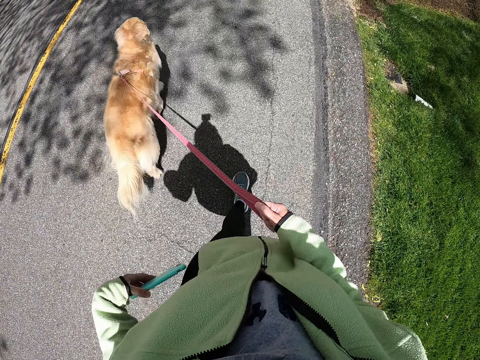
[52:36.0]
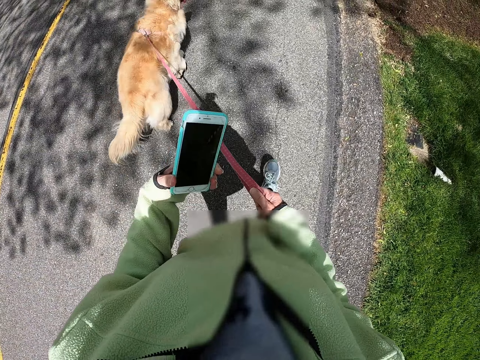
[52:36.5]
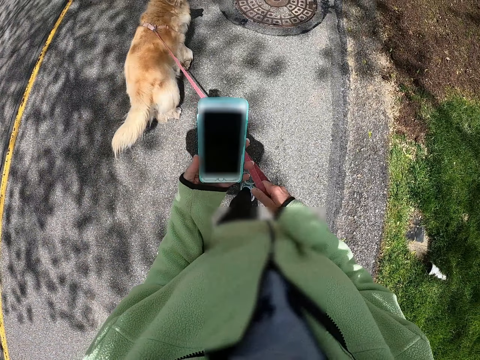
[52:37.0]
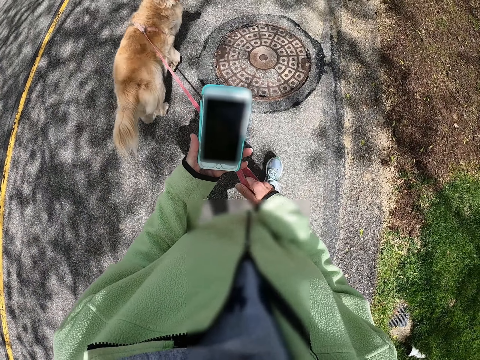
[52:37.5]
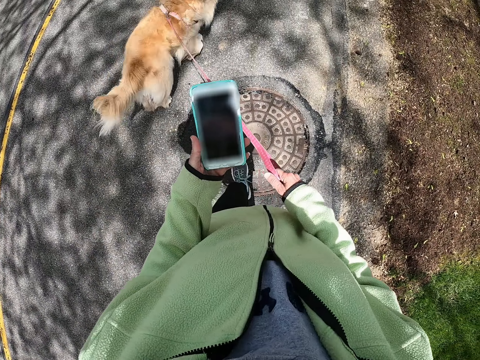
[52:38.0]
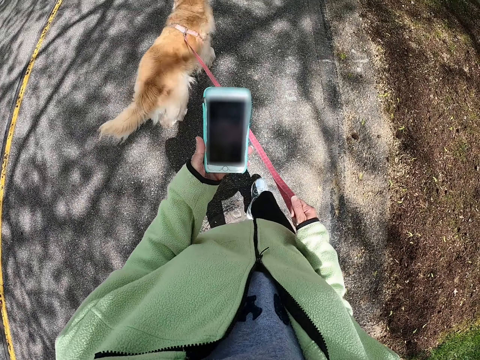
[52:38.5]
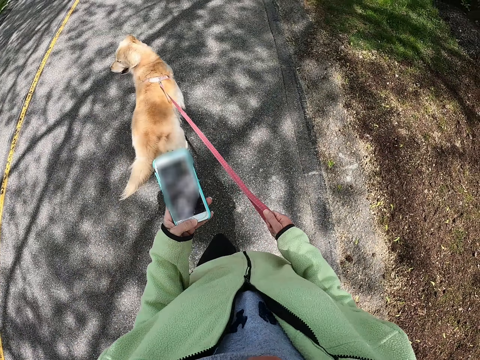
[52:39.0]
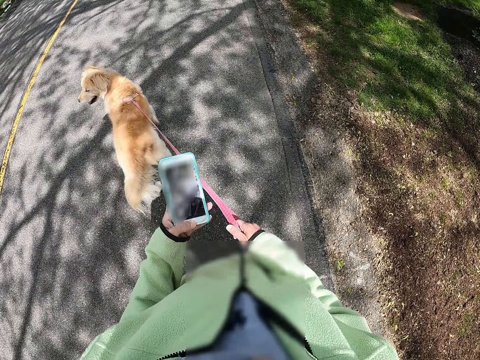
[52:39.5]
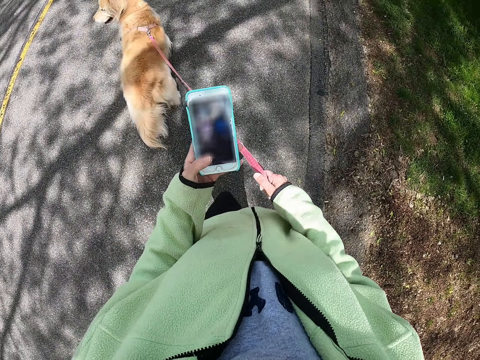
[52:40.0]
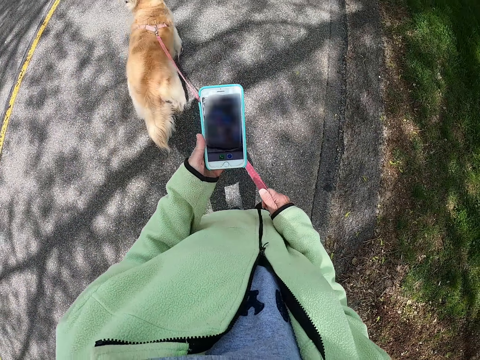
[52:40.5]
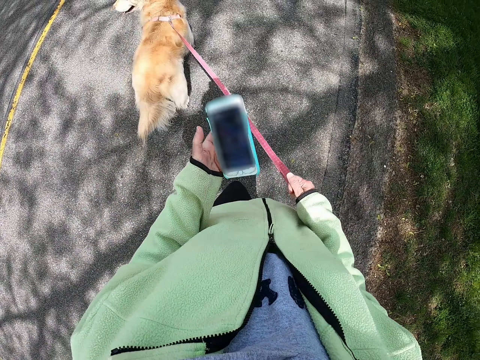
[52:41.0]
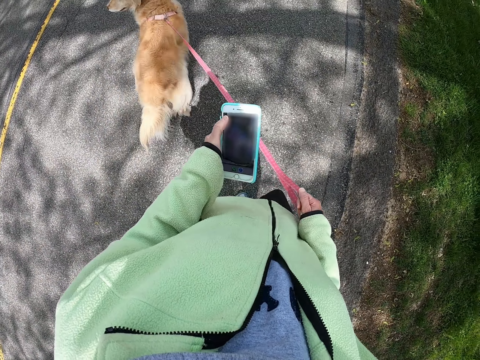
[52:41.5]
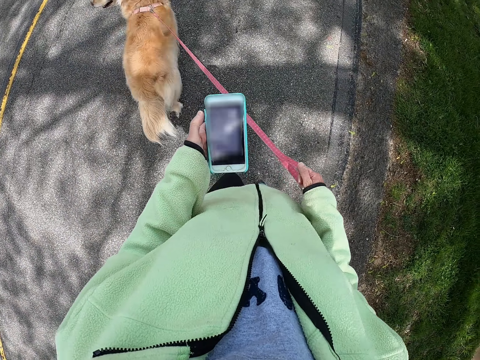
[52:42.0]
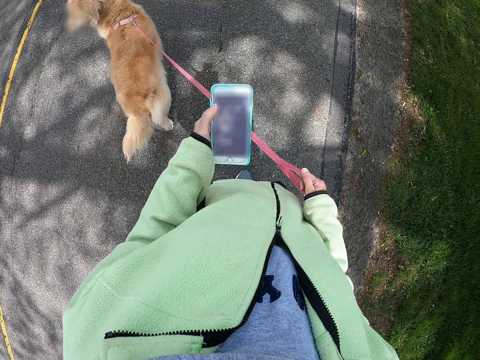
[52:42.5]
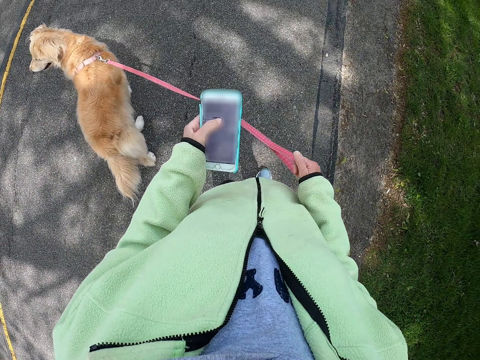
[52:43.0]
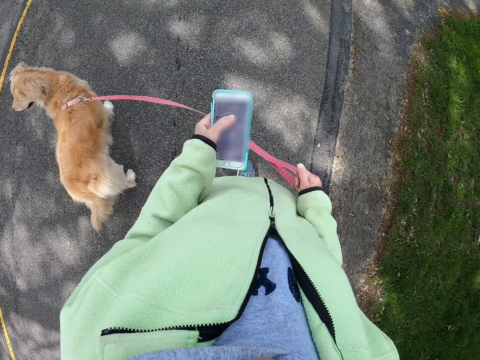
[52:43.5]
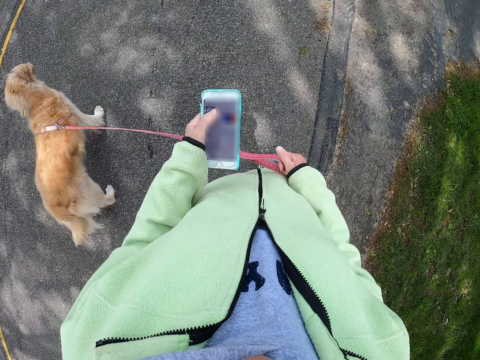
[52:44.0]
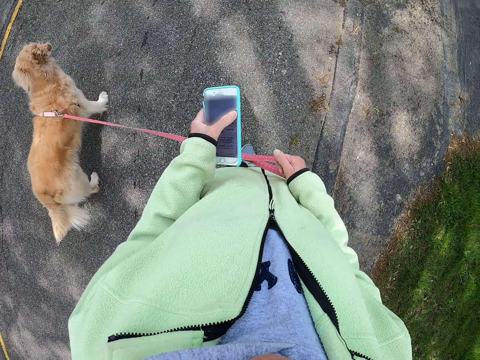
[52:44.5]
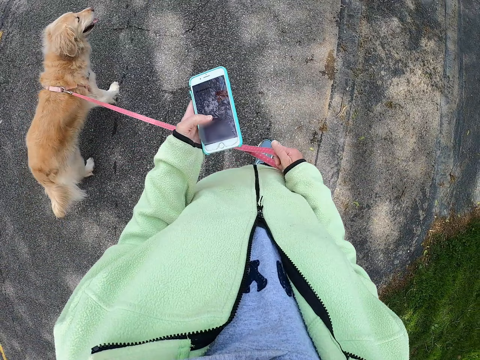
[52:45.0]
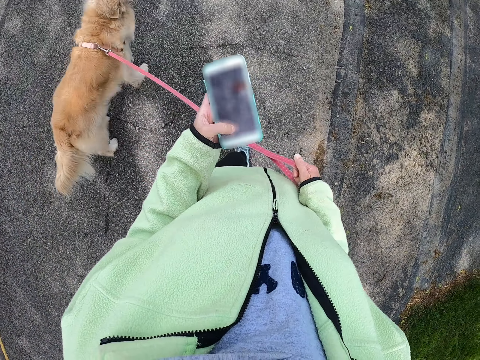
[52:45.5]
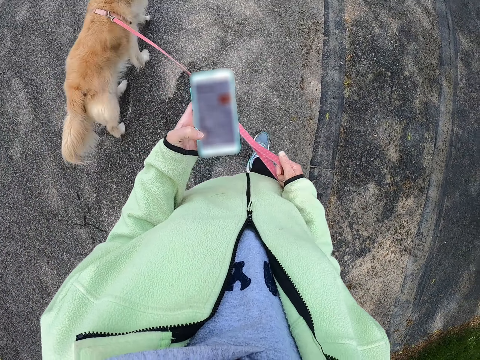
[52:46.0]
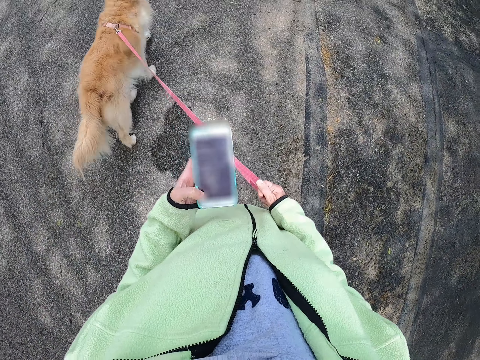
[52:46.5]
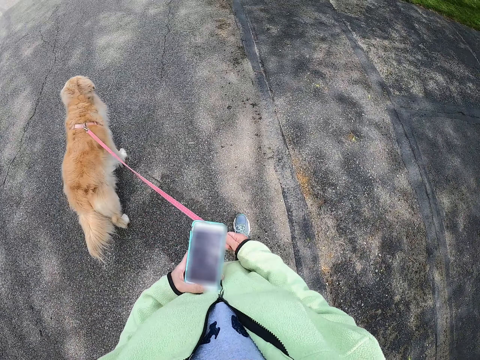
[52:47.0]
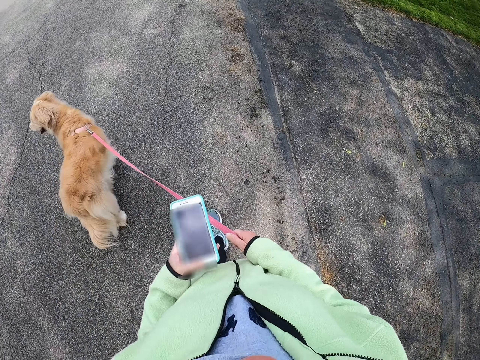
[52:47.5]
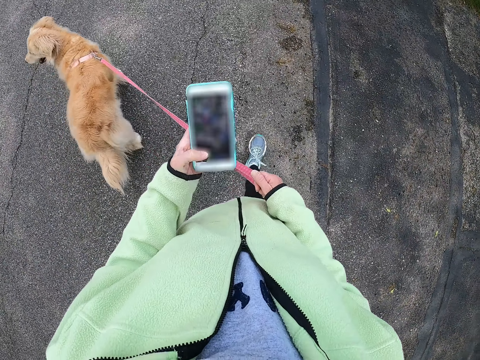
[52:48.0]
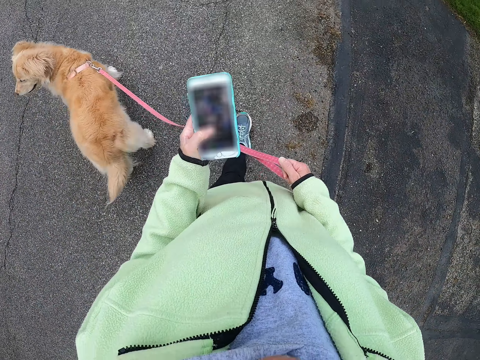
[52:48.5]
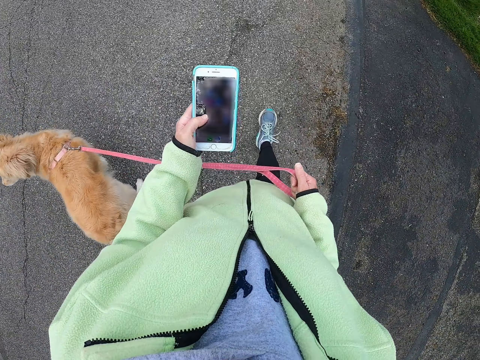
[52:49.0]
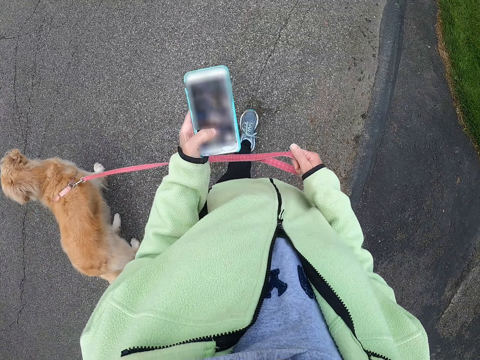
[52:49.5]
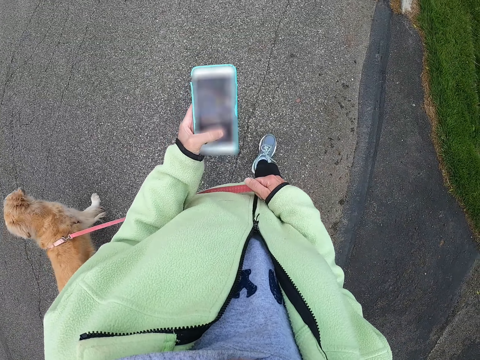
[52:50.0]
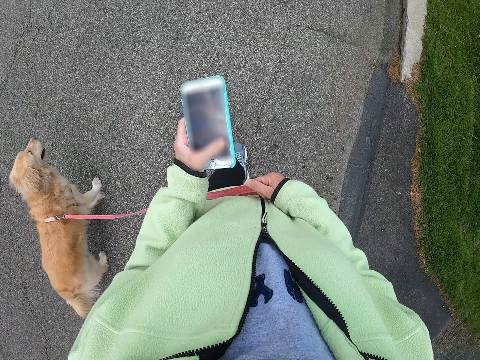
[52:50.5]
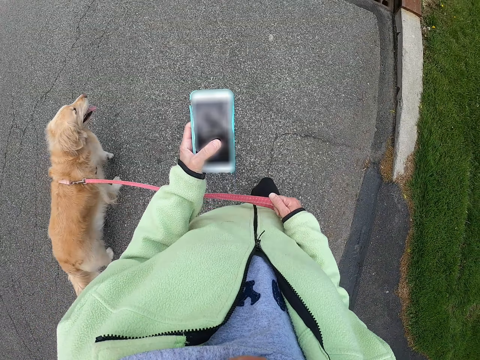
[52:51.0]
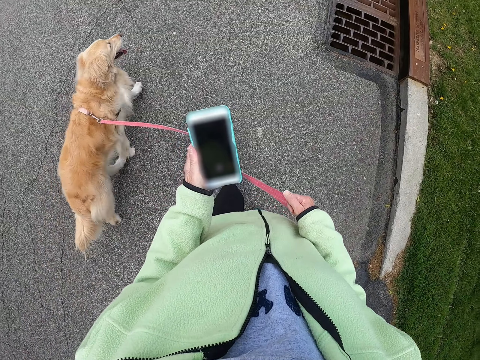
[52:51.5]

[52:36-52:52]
The camera wearer holds the phone. They scroll the phone. They adjust the phone.

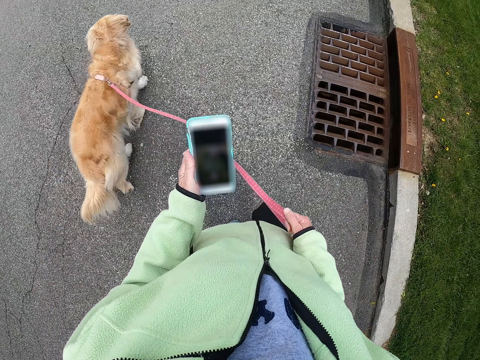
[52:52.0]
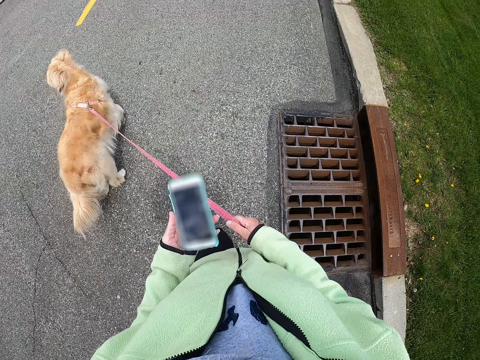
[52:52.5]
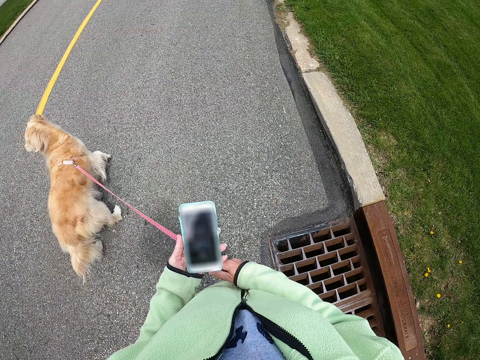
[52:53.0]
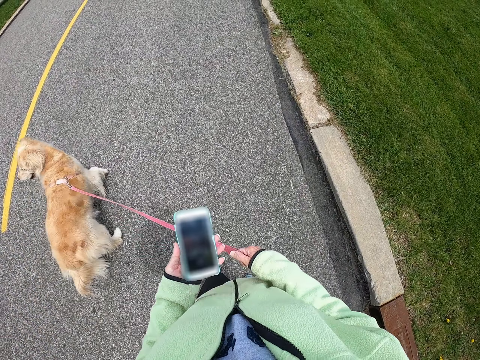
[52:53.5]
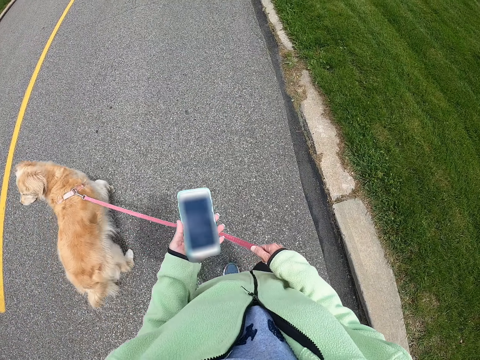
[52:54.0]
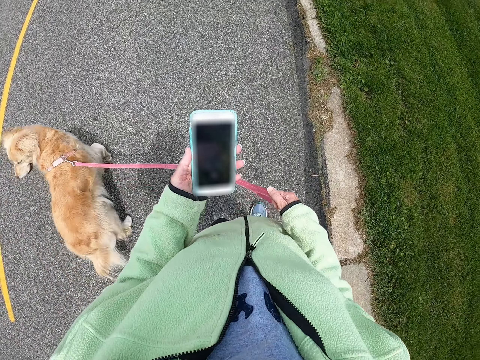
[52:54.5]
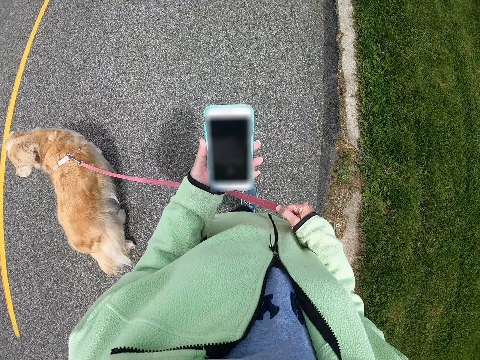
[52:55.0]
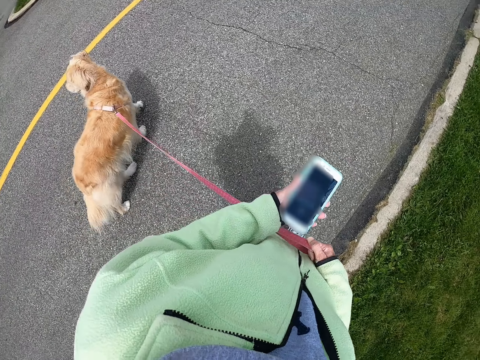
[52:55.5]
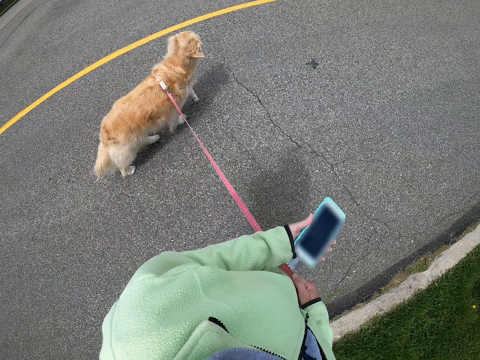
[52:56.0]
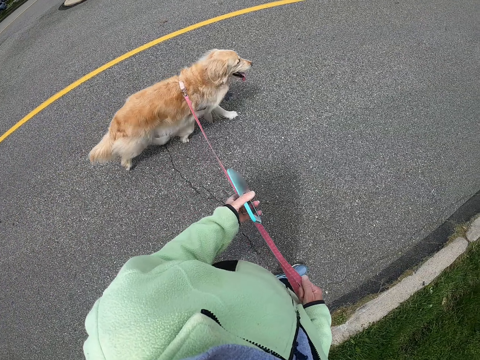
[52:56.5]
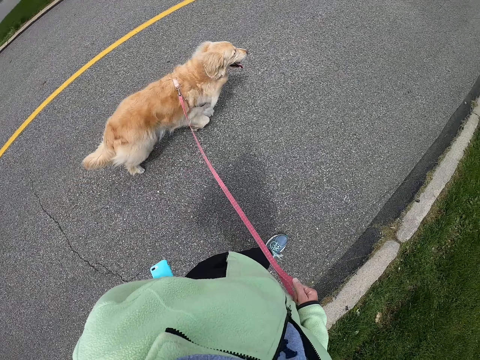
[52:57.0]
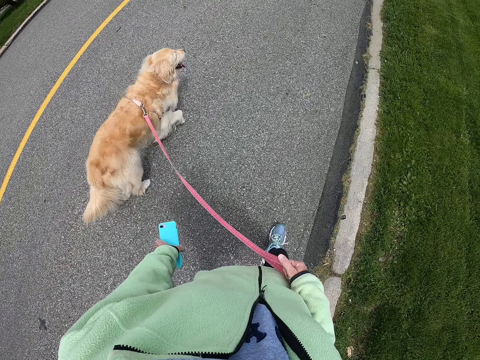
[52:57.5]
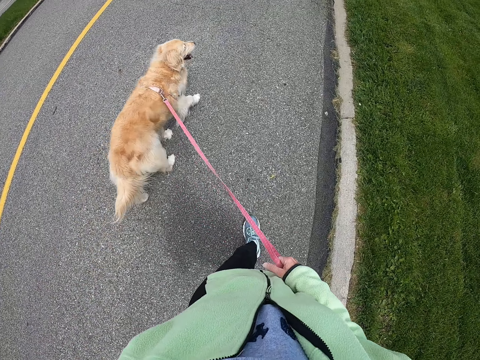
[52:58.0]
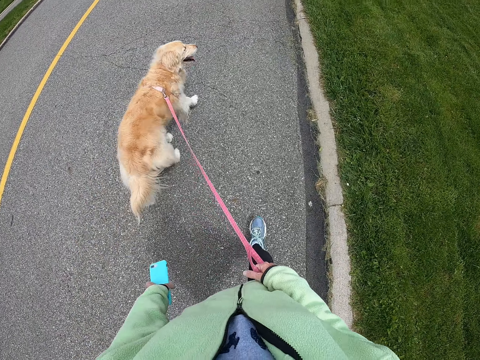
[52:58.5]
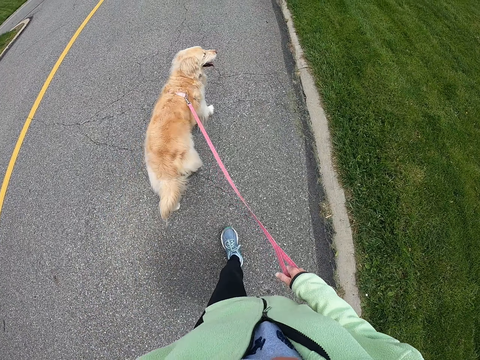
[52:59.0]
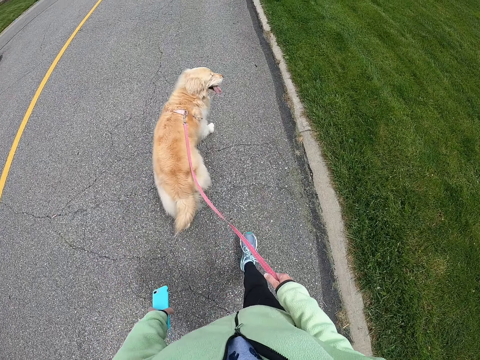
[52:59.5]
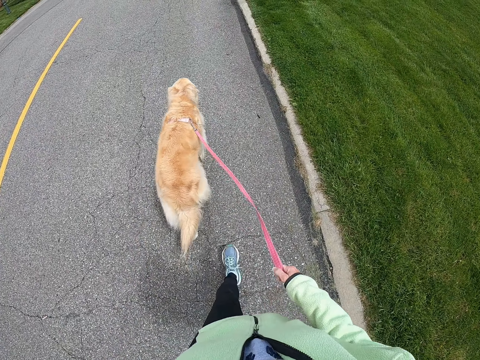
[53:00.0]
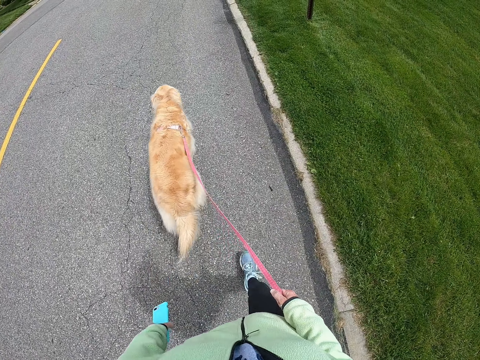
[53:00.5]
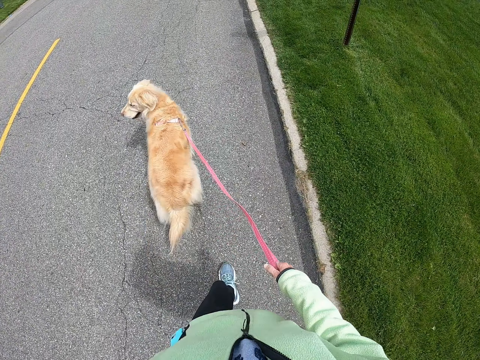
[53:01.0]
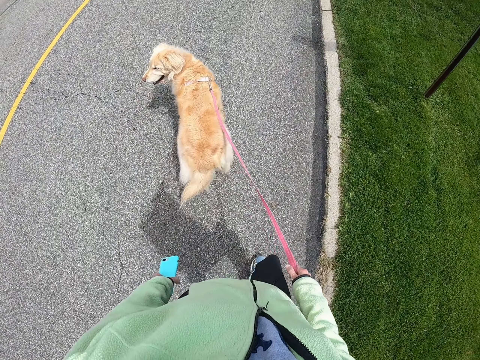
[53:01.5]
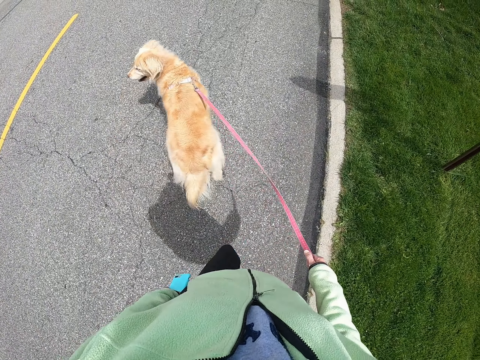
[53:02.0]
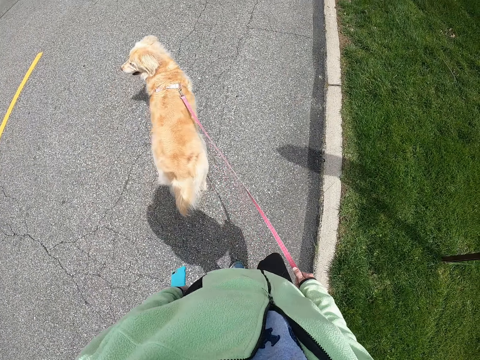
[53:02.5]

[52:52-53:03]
The camera wearer holds the phone with the left hand and walks on the tarmac road.
